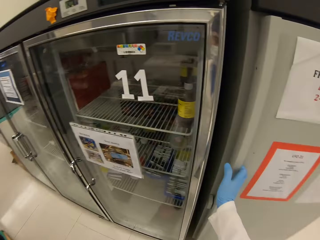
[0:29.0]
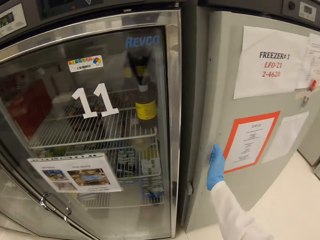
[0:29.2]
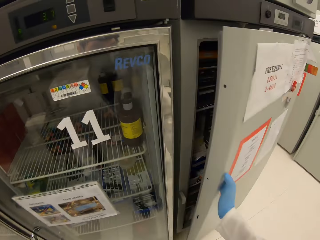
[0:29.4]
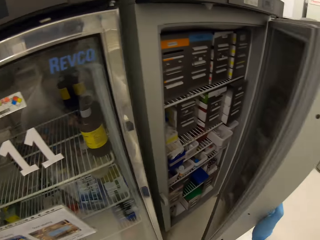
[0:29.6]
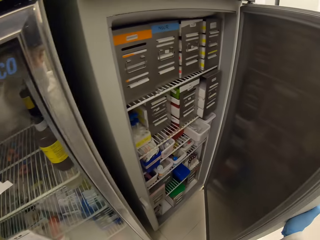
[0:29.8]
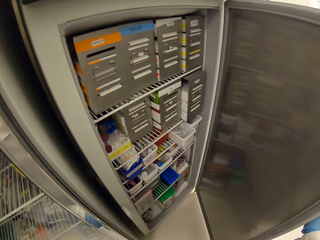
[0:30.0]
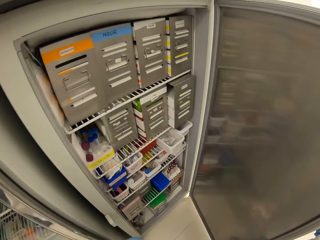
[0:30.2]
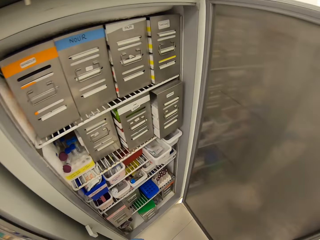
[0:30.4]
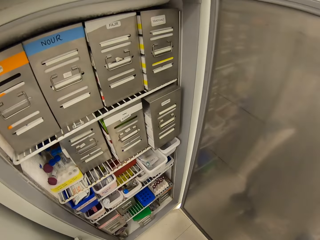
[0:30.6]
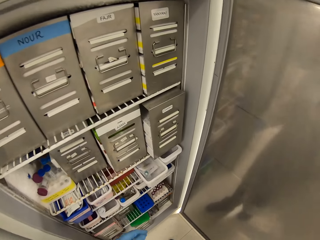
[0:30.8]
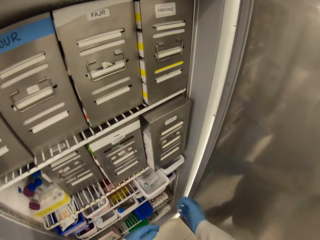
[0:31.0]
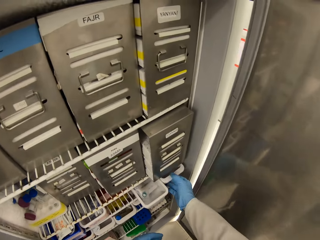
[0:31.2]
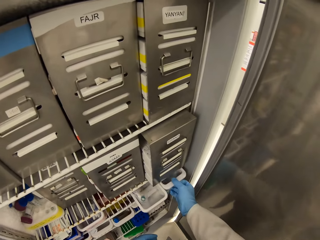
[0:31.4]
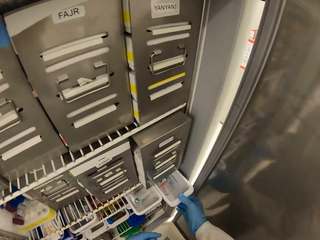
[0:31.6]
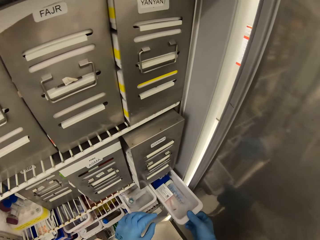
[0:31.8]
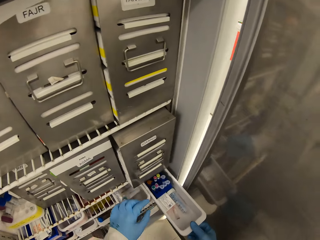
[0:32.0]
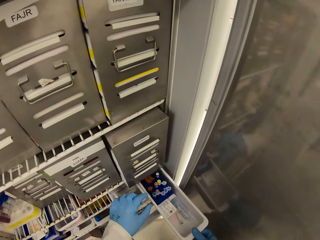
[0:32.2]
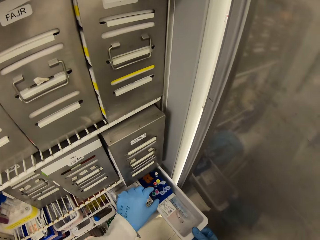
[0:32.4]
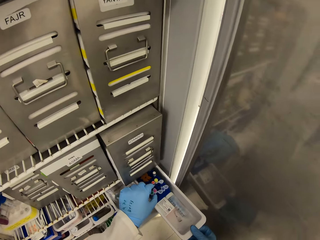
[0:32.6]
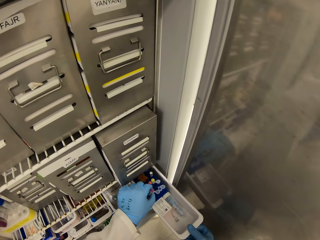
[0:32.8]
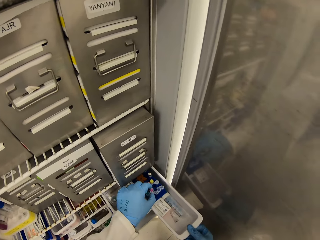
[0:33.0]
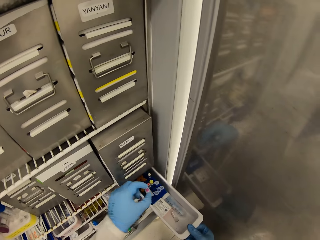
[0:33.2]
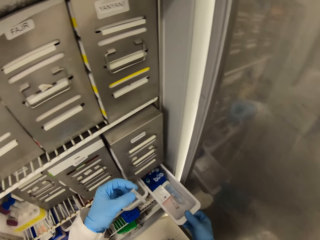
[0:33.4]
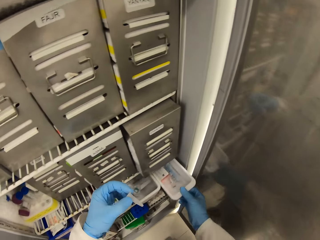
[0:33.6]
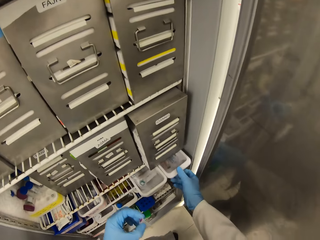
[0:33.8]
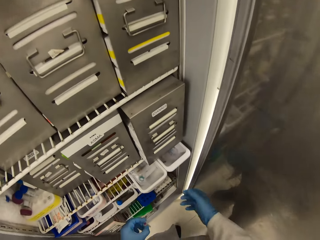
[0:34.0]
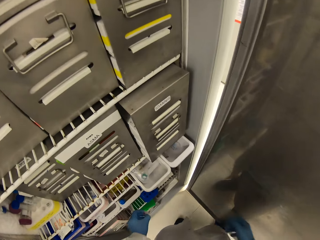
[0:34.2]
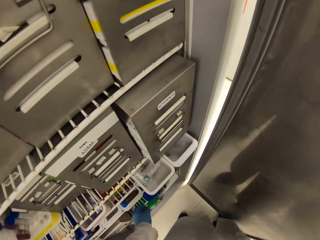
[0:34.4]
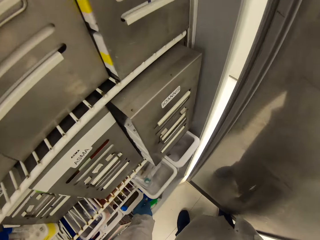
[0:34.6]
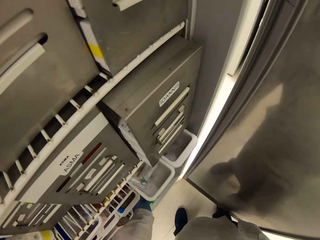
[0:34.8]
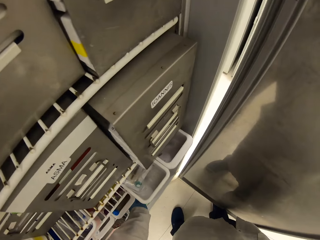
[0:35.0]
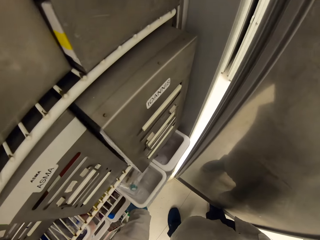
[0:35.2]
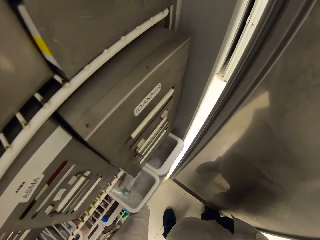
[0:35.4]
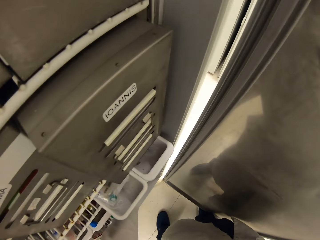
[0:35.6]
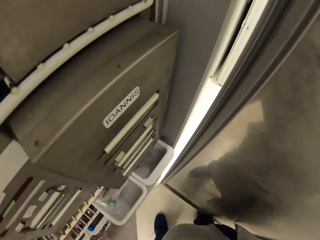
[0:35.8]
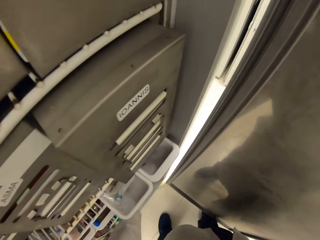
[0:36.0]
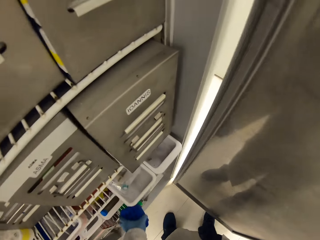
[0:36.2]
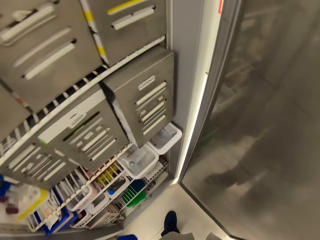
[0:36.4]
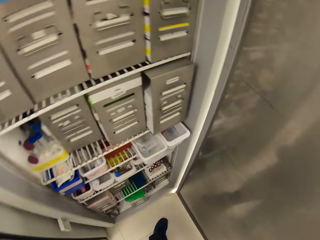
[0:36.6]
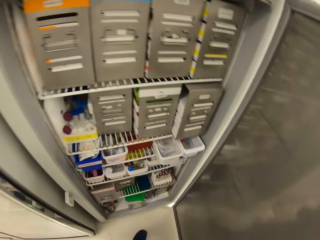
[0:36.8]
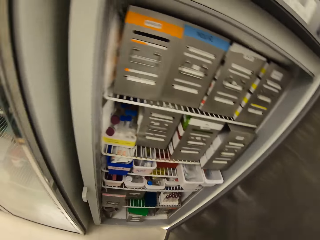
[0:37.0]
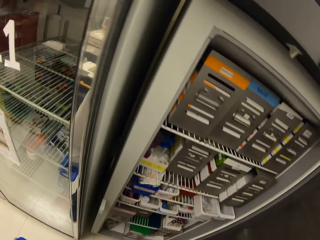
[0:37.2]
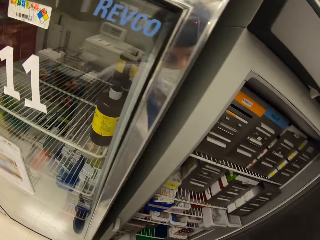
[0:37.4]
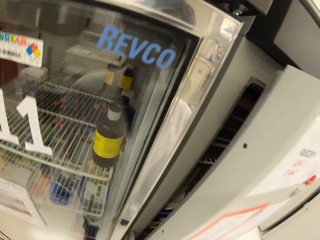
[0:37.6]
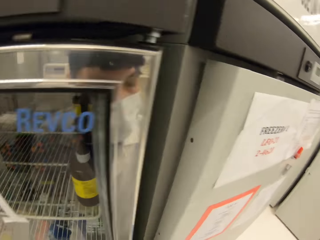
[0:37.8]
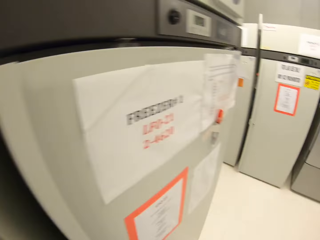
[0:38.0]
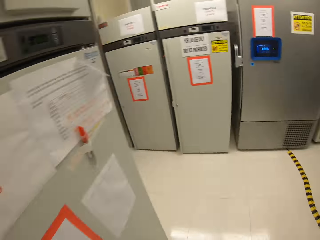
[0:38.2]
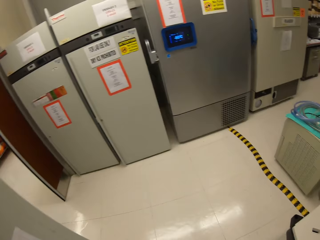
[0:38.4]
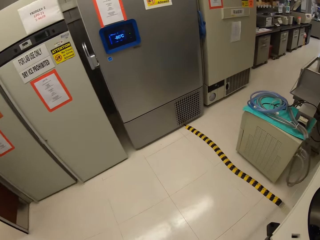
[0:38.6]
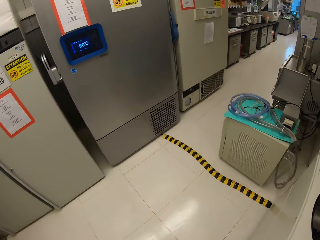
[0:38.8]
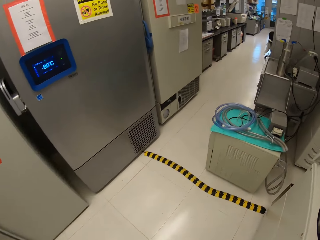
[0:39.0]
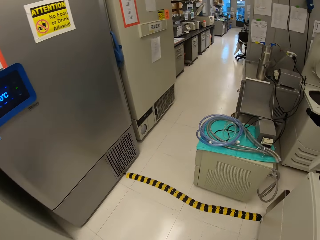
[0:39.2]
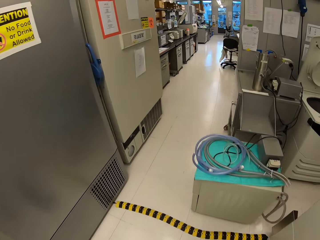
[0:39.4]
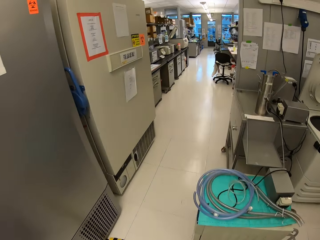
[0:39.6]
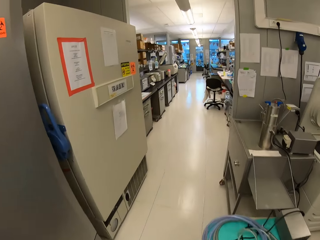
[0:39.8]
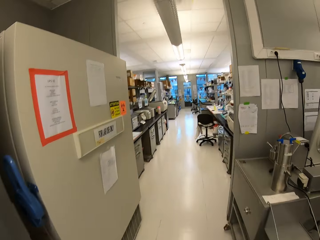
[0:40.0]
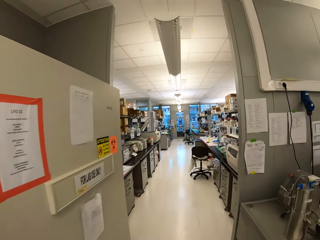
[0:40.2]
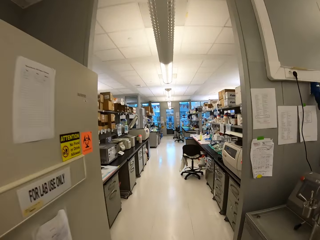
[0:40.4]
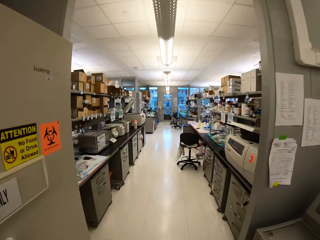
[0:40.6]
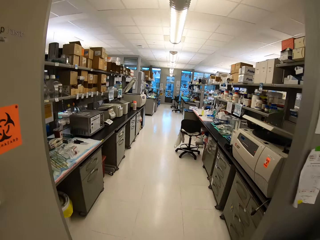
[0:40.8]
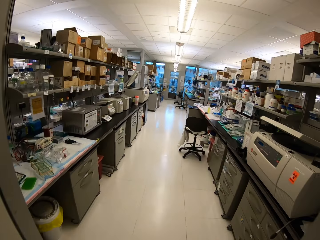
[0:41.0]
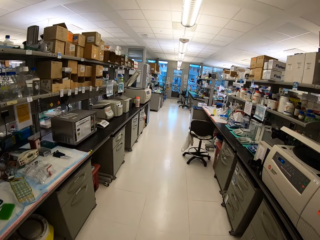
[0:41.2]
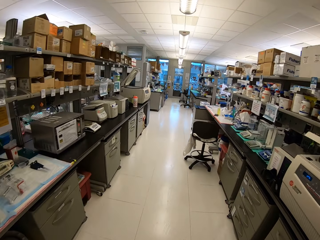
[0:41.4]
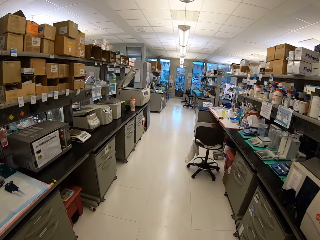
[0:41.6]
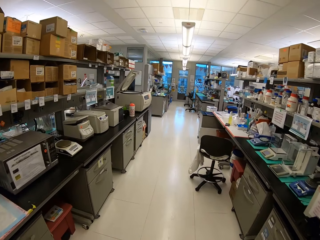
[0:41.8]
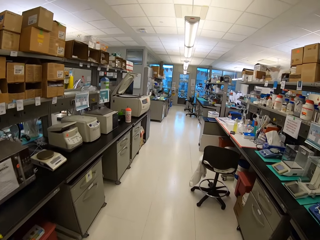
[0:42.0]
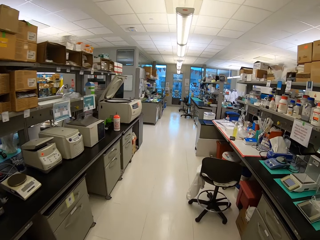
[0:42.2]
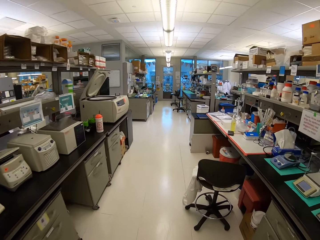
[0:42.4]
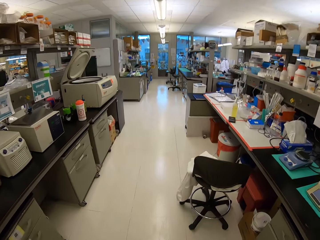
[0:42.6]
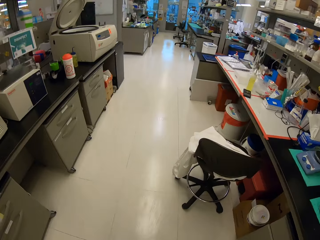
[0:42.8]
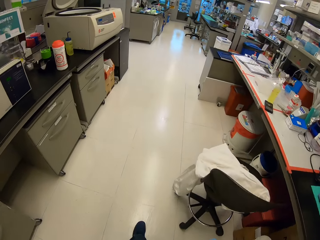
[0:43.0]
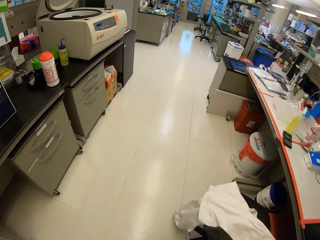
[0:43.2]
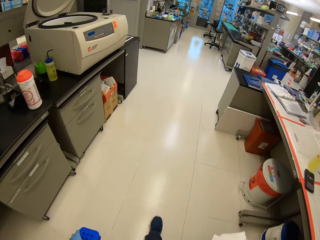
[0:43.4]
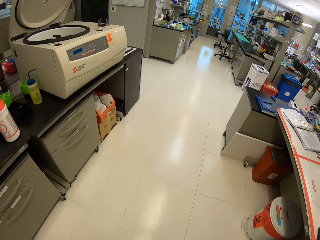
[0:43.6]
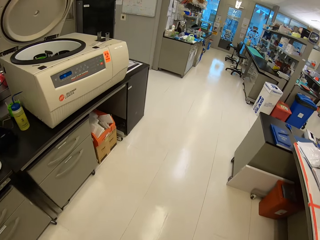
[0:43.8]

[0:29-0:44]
The camera wearer opens the fridge door. They pull a container in the fridge. They pick up a test tube from the container. They push the container back in the fridge. They close the fridge door. They walk away. They walk in the laboratory.

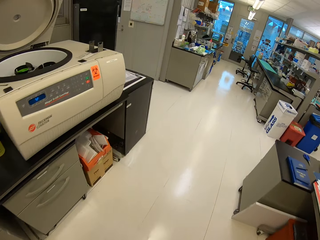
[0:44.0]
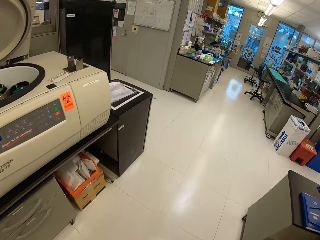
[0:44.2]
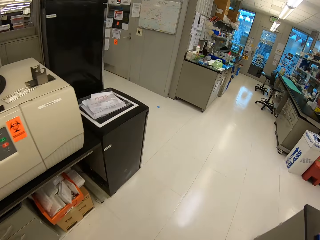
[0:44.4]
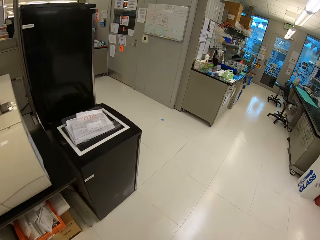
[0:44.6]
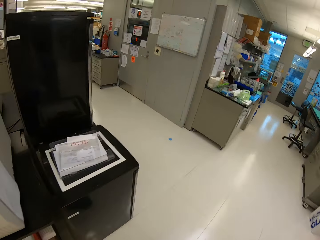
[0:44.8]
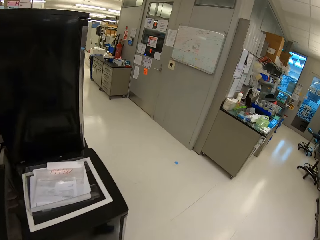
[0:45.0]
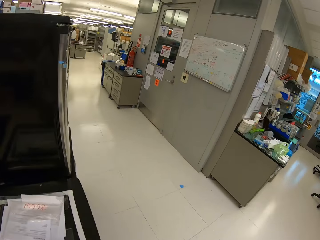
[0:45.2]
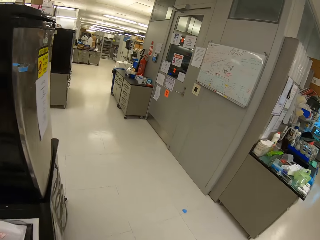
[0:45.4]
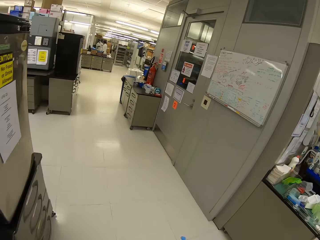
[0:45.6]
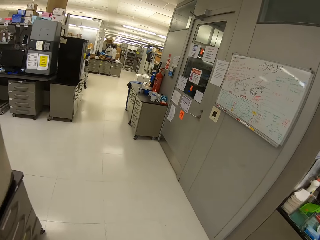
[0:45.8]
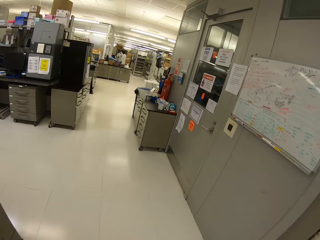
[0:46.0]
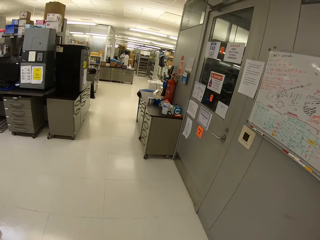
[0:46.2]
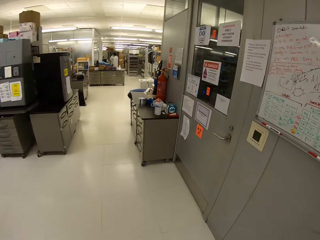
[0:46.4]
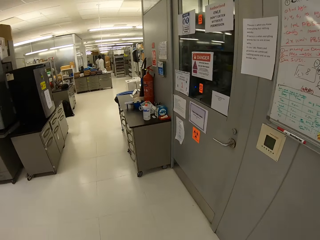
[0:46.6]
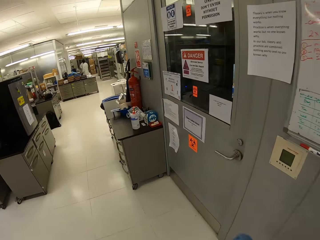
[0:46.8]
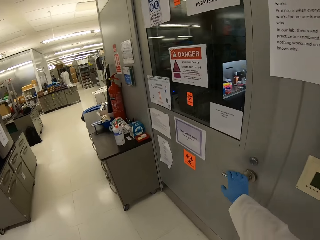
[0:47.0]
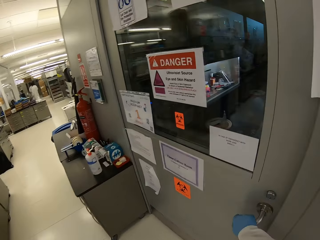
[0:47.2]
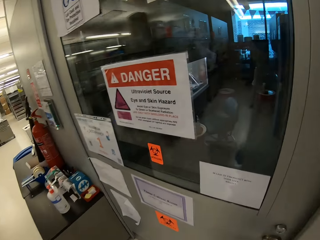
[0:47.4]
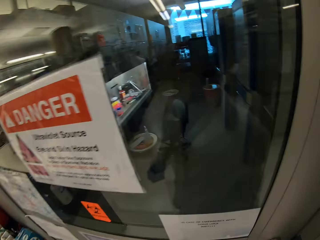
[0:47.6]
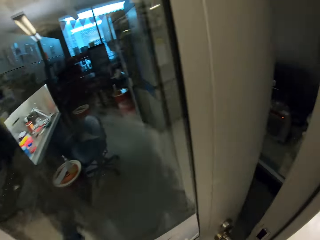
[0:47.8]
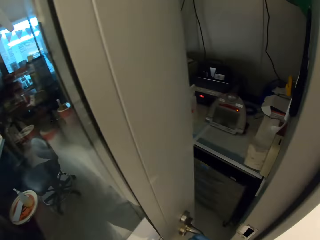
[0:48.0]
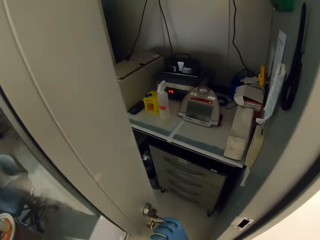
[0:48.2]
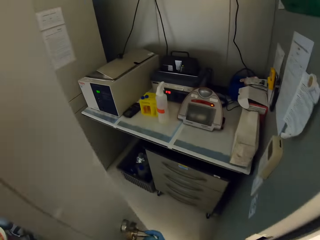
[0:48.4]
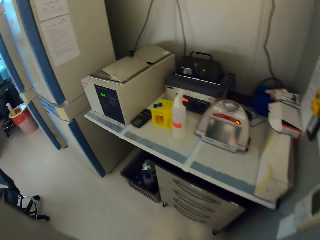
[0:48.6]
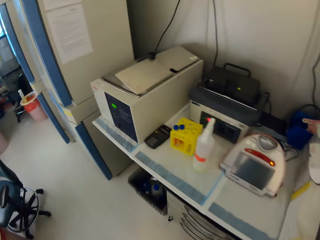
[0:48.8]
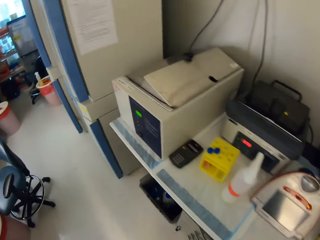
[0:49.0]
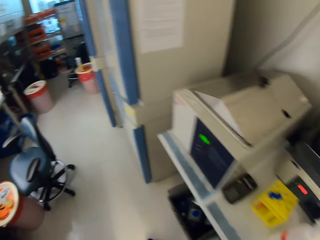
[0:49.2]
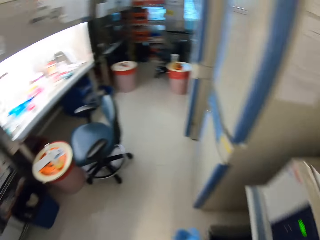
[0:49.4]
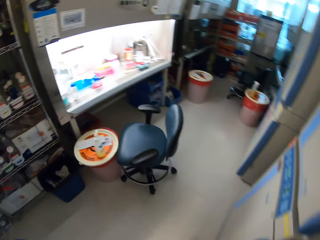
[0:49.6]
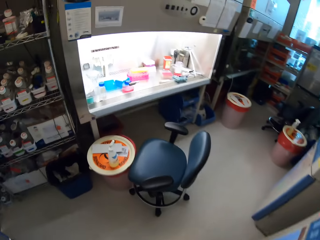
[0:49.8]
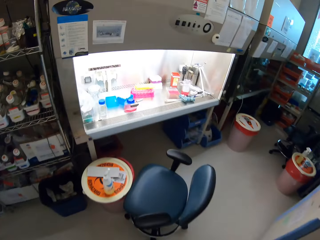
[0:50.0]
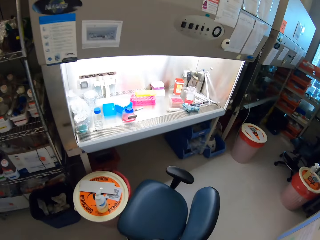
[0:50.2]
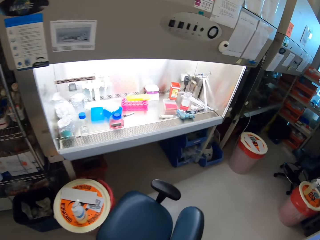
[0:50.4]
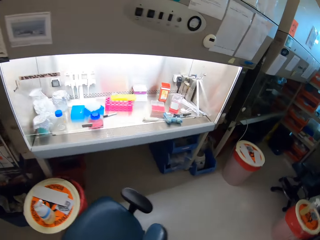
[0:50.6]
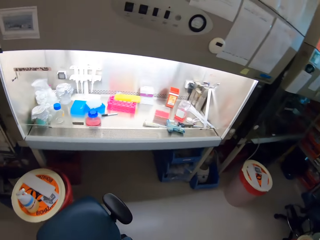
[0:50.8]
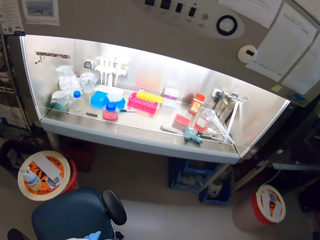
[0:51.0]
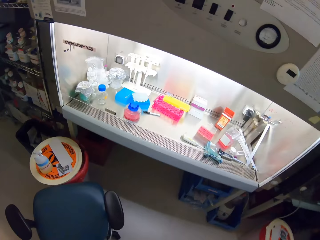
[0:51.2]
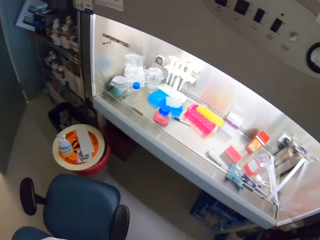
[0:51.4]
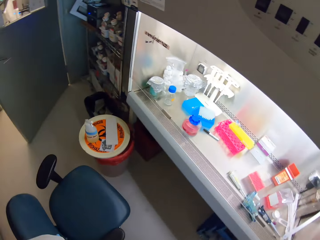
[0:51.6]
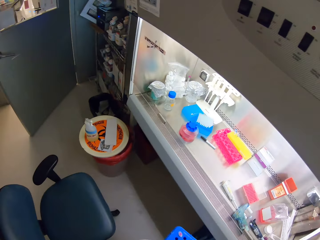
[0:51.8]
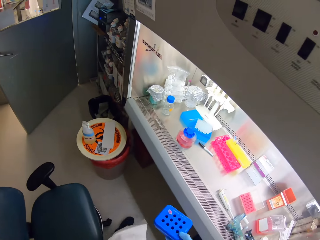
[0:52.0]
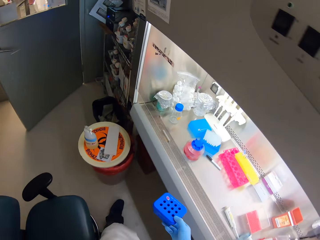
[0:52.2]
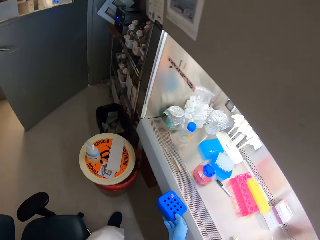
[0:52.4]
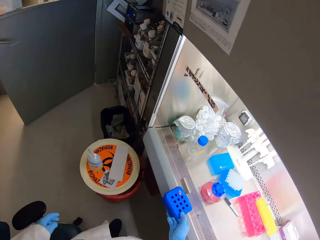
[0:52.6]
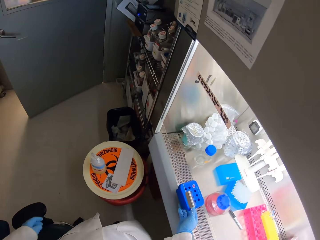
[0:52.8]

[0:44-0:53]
The camera wearer opens the room door. They place a rack in the cabinet.
